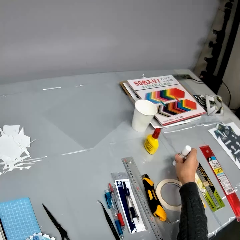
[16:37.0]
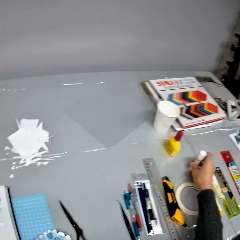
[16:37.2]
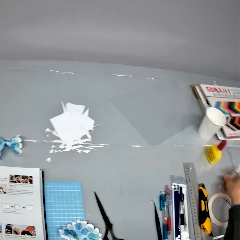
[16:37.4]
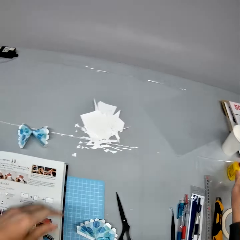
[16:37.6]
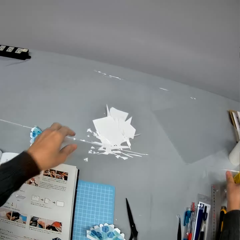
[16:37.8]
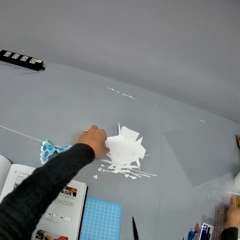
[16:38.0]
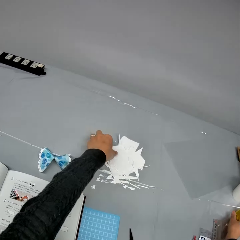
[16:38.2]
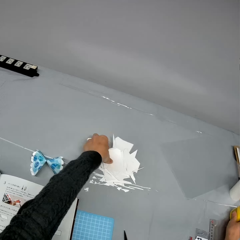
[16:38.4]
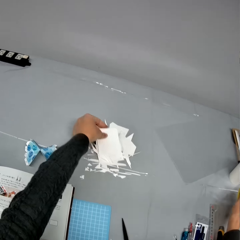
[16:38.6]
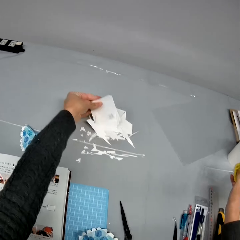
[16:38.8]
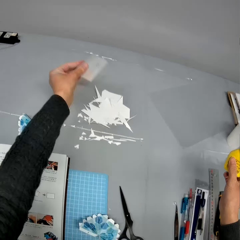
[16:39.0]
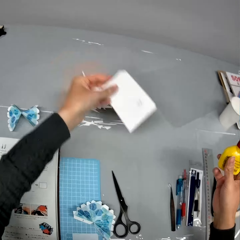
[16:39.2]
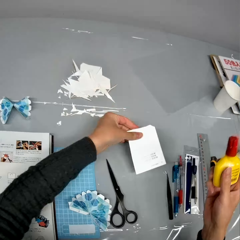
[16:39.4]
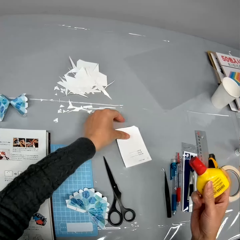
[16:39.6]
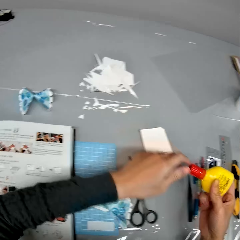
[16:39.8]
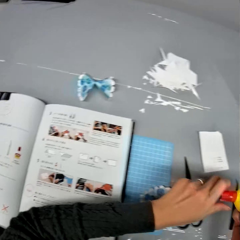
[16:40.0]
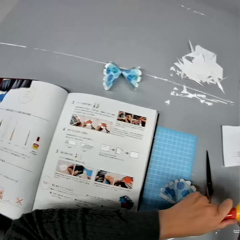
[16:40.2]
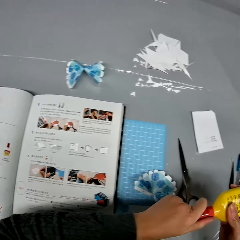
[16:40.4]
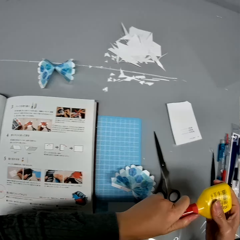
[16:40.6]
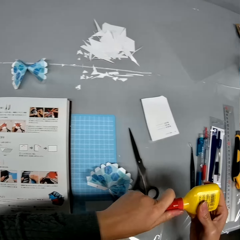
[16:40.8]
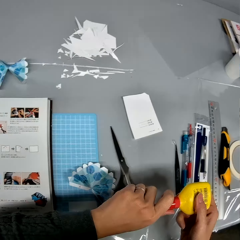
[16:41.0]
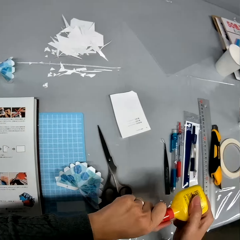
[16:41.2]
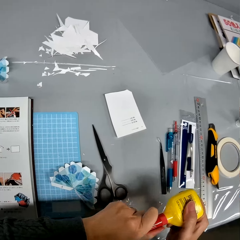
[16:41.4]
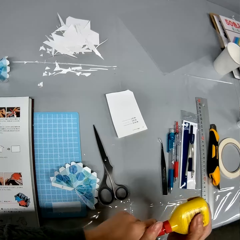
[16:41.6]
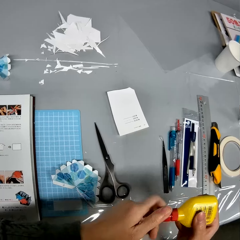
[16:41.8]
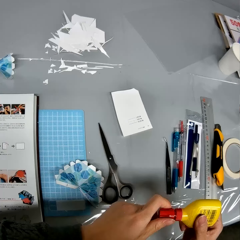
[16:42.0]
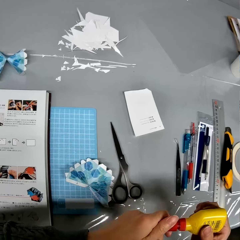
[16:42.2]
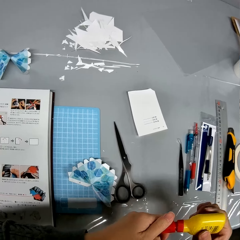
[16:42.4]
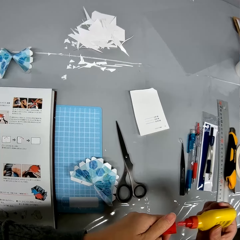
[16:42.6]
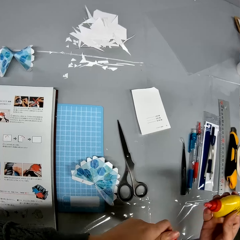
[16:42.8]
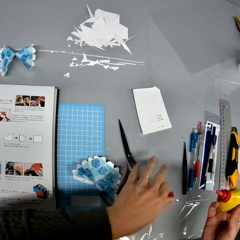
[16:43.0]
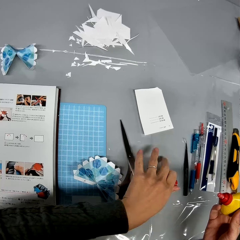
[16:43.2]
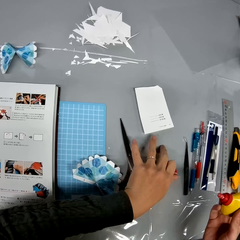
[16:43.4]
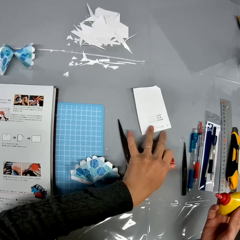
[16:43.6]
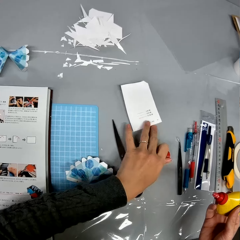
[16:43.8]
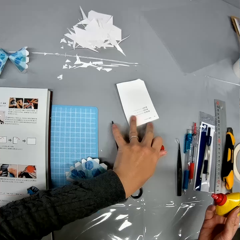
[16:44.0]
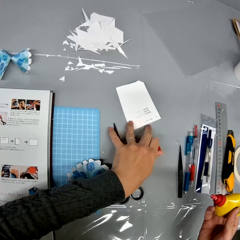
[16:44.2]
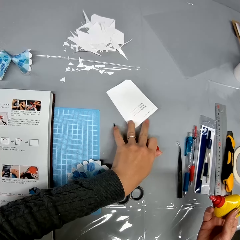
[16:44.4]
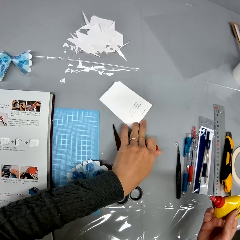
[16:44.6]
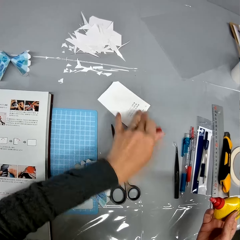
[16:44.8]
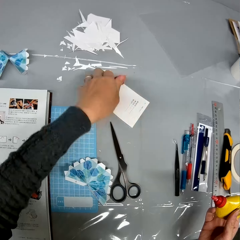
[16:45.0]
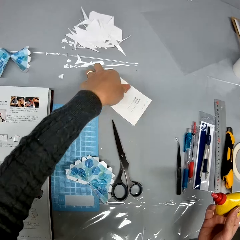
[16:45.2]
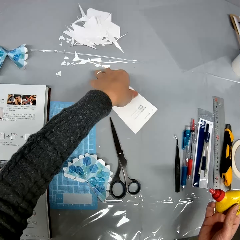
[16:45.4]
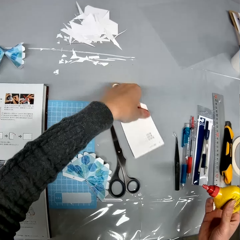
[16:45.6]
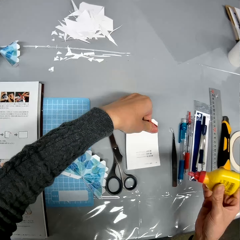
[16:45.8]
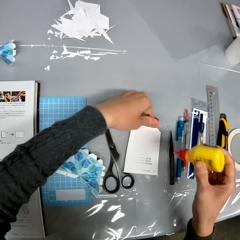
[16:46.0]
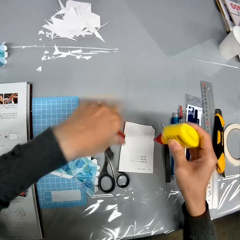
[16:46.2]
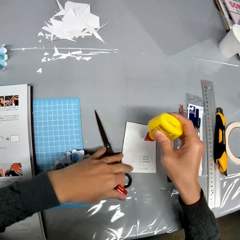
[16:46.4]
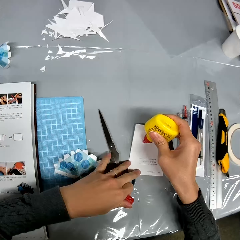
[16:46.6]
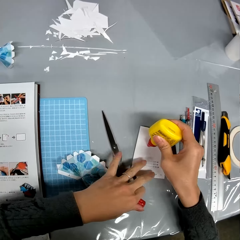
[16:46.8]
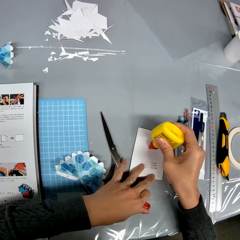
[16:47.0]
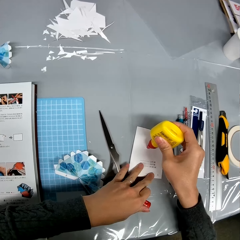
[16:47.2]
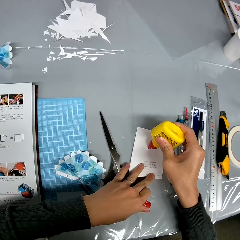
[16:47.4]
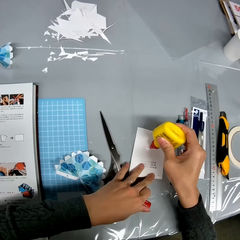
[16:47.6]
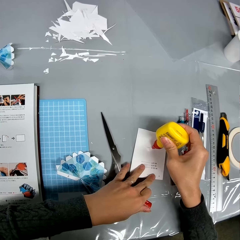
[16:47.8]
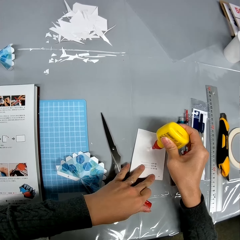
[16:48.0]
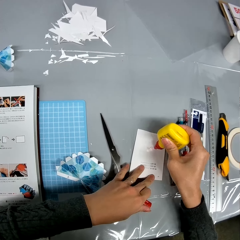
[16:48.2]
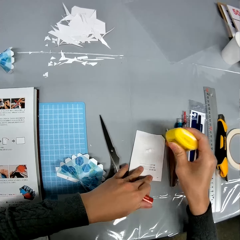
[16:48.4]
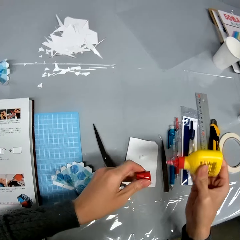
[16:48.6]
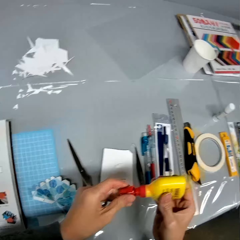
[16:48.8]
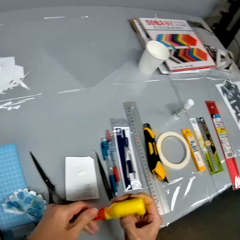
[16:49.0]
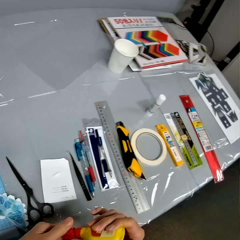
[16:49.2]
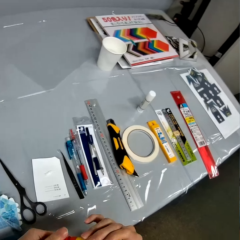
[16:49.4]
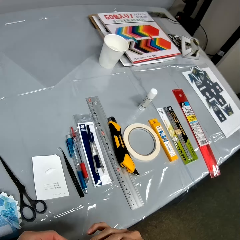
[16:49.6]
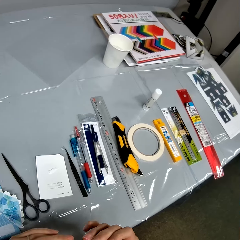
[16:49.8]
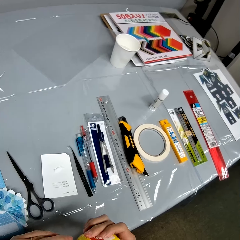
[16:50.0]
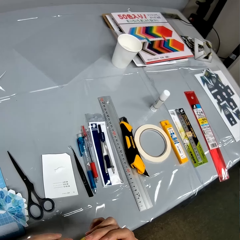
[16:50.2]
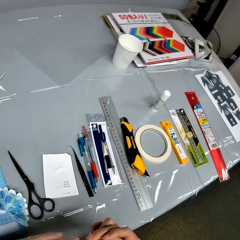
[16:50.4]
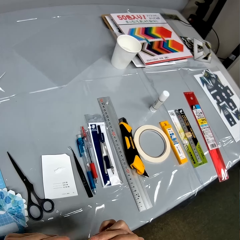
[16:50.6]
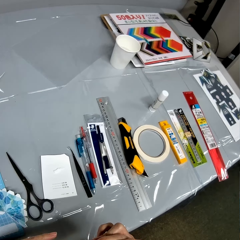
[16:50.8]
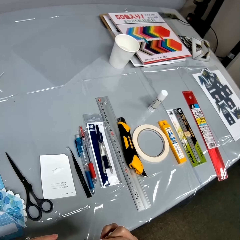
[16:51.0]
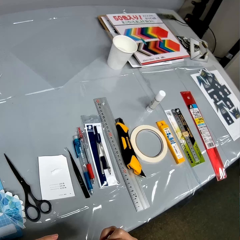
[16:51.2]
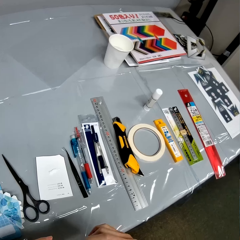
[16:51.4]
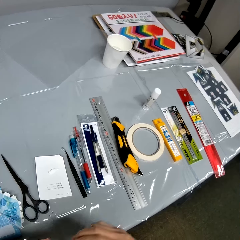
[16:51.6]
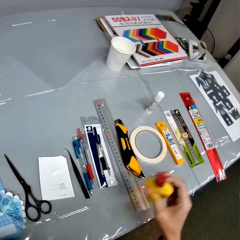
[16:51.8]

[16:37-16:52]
The camera wearer places the marker pen on the table. They drop the glue container or bottle glue on the table. They drop the scissors on the table. They pick up the glue container from the table. They move a piece of paper on the table. They pick the craft paper on the table. They place down the craft paper. They remove the cap from the glue container. They move the craft paper. They add the glue to the surface of the piece of paper. They put on the top of the bottle glue.

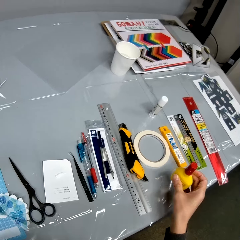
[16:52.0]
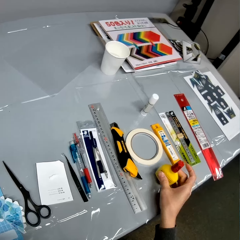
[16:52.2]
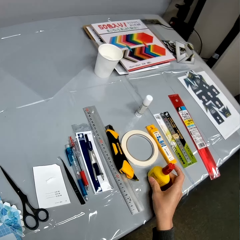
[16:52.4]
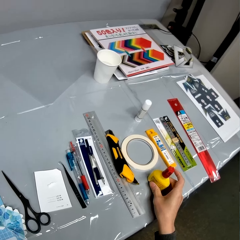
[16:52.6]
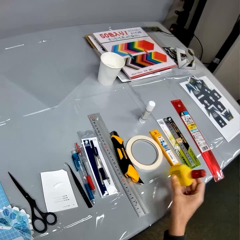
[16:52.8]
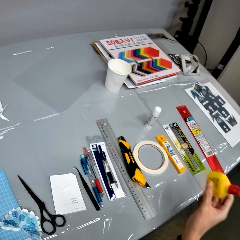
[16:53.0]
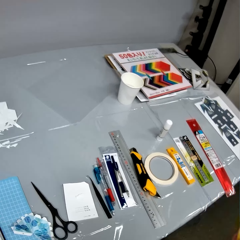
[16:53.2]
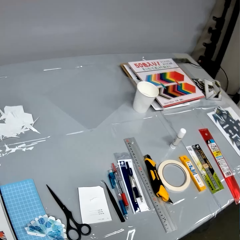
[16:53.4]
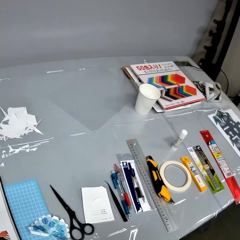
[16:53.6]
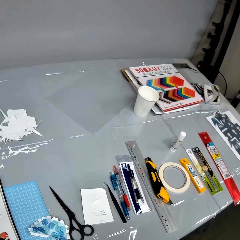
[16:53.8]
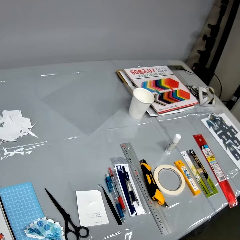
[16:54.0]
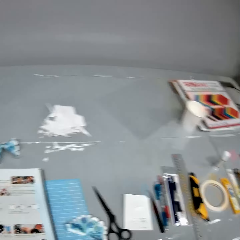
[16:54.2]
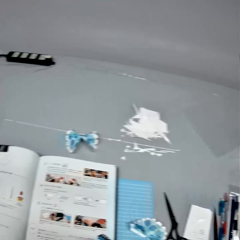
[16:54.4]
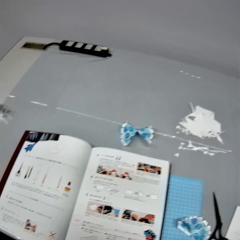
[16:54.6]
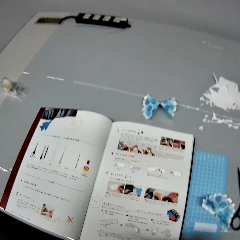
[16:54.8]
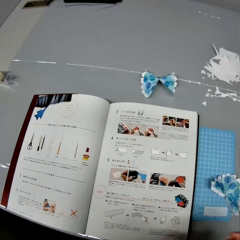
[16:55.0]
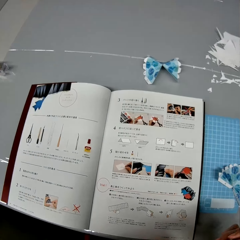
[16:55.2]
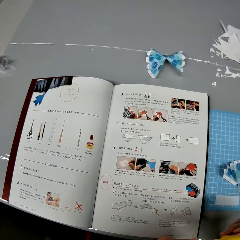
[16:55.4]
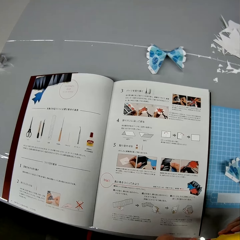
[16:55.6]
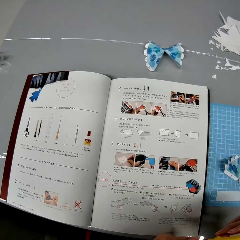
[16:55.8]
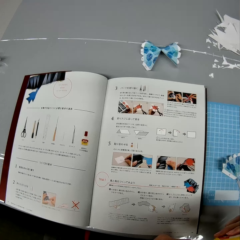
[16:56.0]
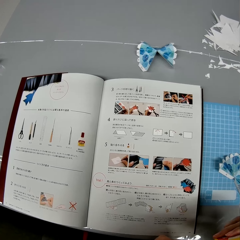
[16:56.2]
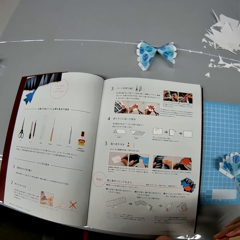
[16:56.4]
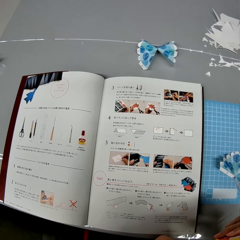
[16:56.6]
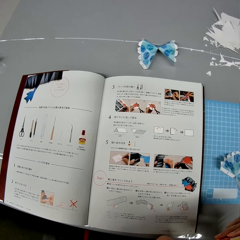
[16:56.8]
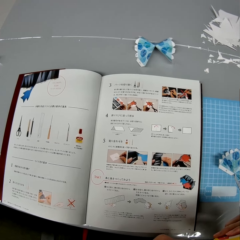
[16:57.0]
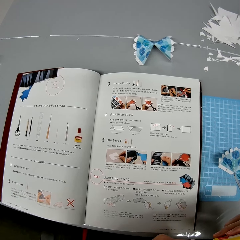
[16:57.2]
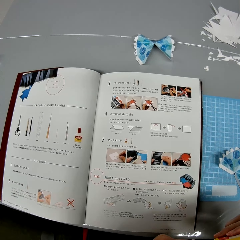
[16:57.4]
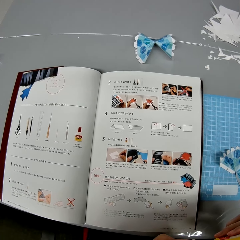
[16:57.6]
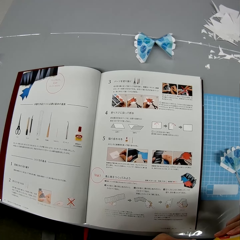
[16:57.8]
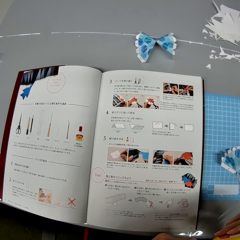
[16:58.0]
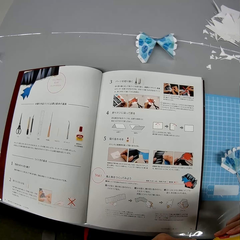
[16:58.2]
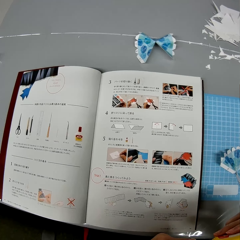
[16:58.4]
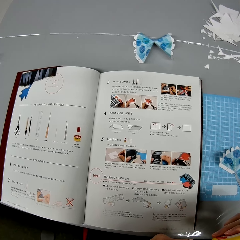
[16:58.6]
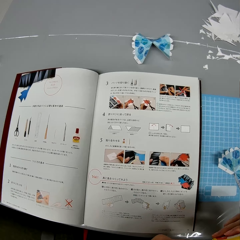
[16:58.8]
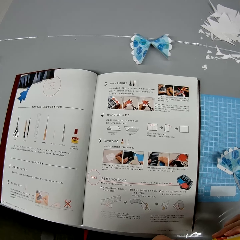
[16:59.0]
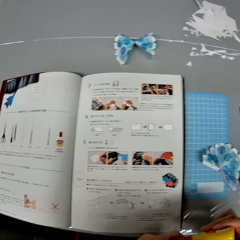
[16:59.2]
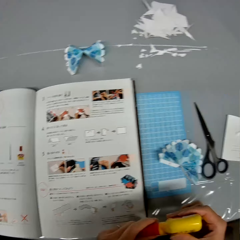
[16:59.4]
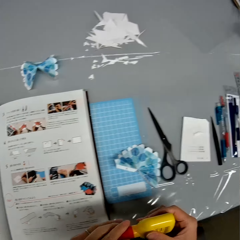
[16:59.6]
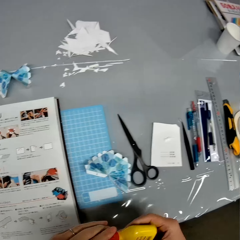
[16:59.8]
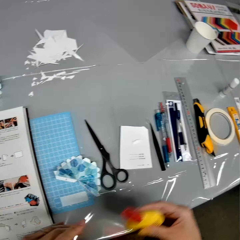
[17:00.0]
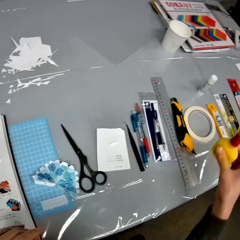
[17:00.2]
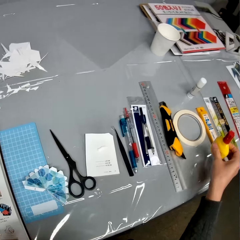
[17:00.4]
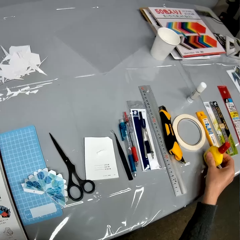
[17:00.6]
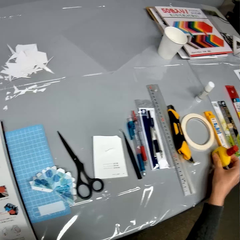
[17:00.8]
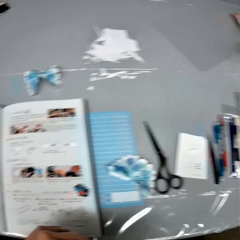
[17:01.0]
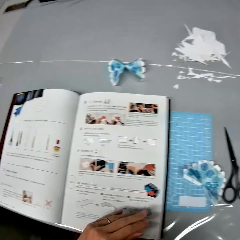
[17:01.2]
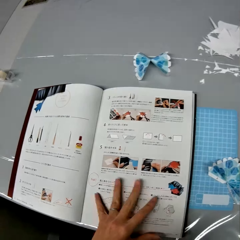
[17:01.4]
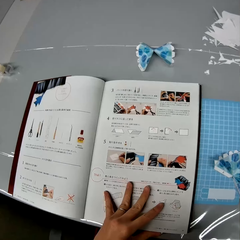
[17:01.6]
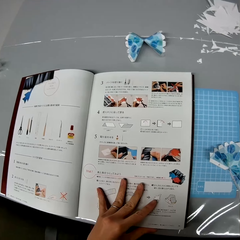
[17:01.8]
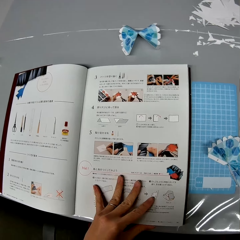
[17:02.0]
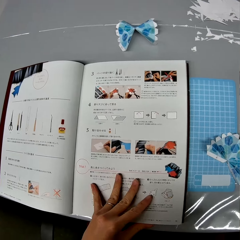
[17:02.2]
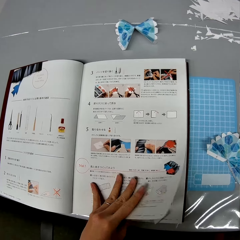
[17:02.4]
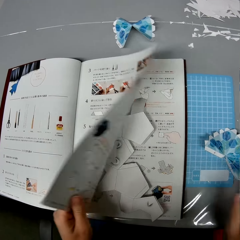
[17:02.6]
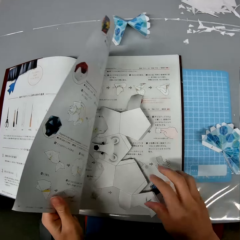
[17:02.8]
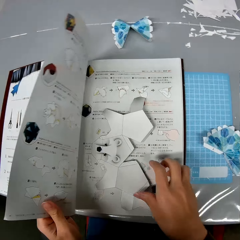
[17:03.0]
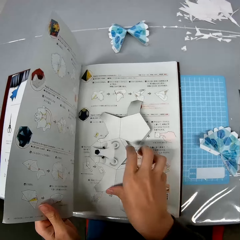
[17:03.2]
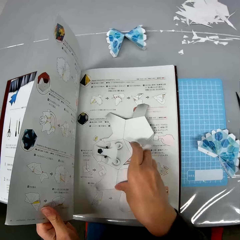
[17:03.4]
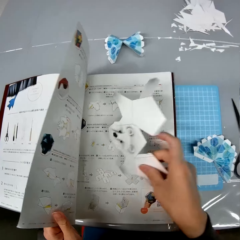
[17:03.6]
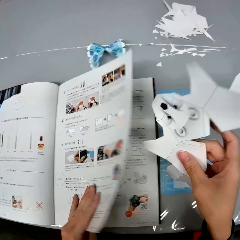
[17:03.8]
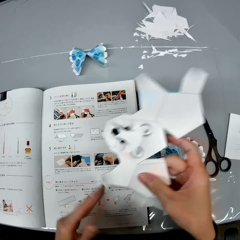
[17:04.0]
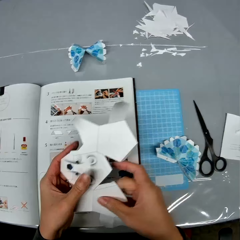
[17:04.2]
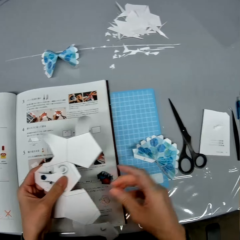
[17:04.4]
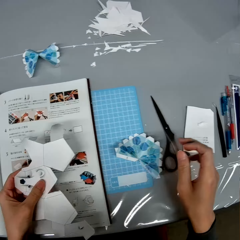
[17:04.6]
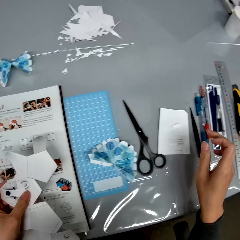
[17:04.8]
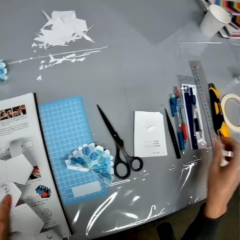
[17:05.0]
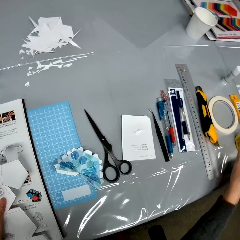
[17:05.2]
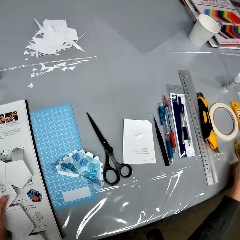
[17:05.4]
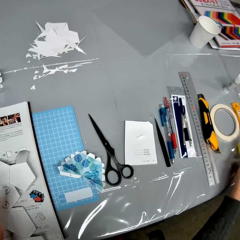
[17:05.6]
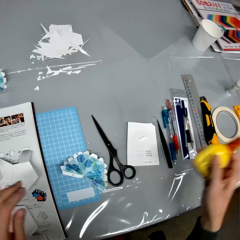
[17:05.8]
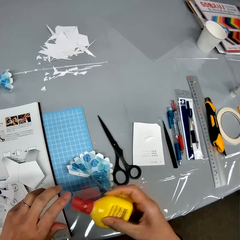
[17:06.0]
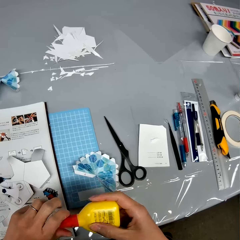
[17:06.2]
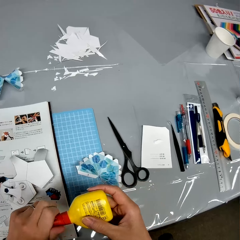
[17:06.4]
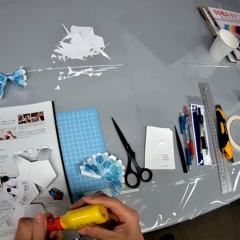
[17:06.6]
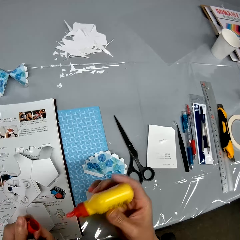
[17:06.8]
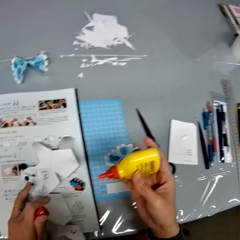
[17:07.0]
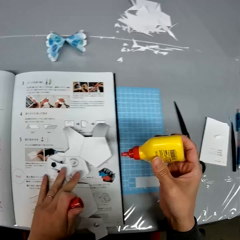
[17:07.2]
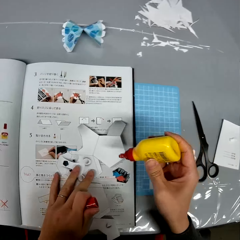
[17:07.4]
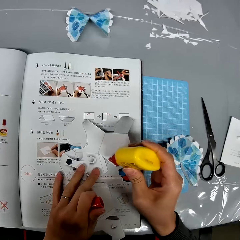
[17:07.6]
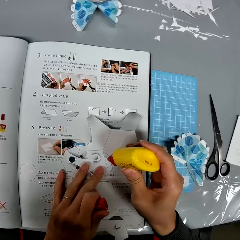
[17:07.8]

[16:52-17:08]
The camera wearer places the glue container or bottle glue on the table. They pick the bottle glue. They look at the instructional manual book. They drop the glue container on the table. They open a page of the textbook on the table. They pick up the bat-like paper design from the textbook. They pick up the glue container from the table. They open the top of the bottle glue.
